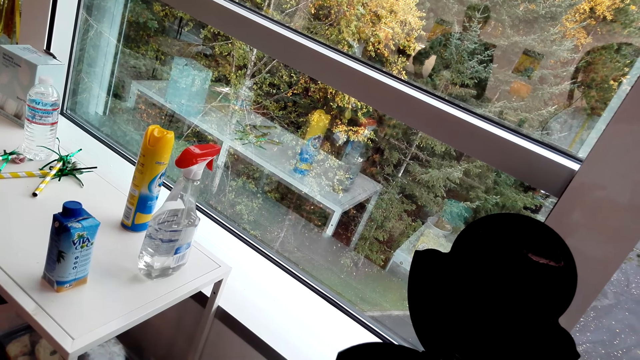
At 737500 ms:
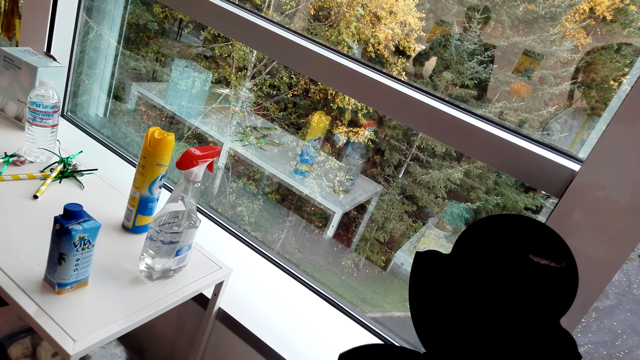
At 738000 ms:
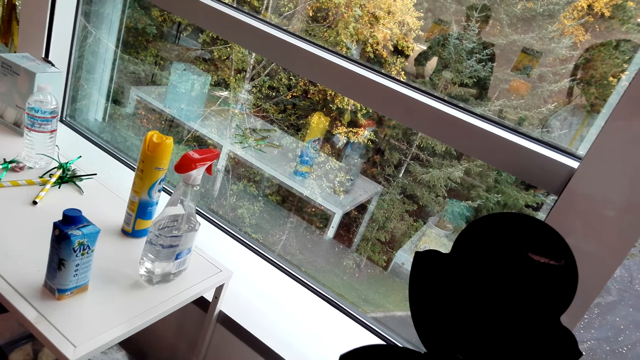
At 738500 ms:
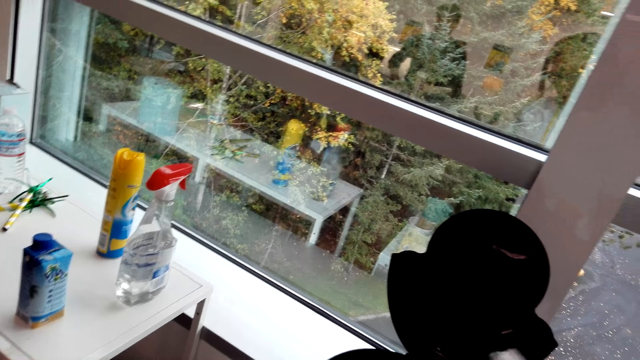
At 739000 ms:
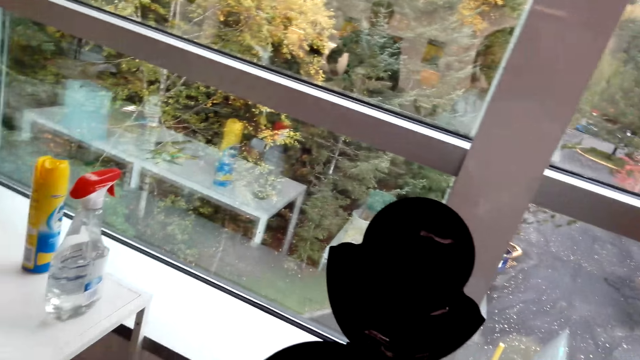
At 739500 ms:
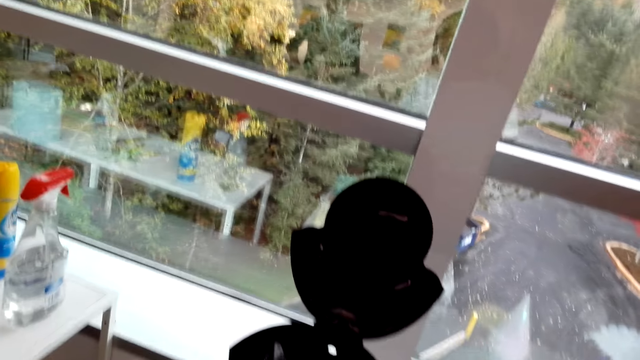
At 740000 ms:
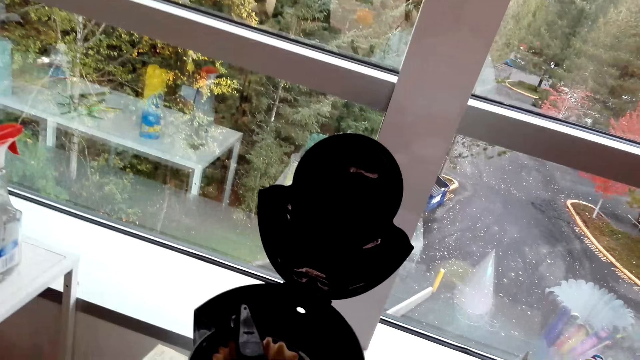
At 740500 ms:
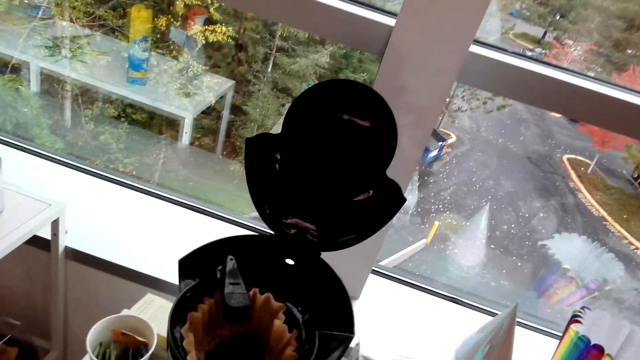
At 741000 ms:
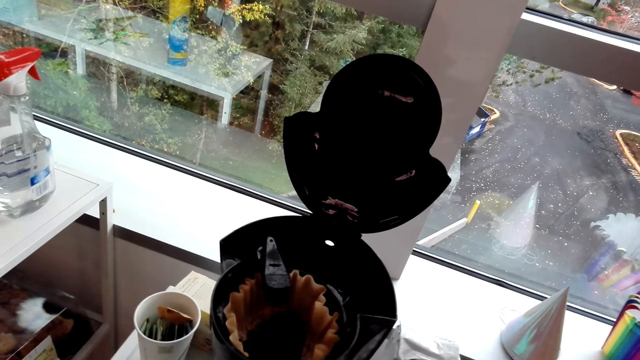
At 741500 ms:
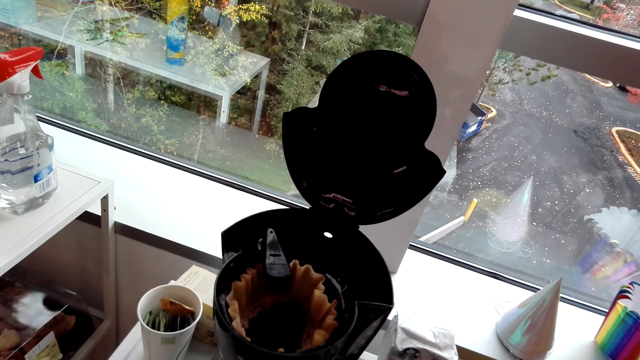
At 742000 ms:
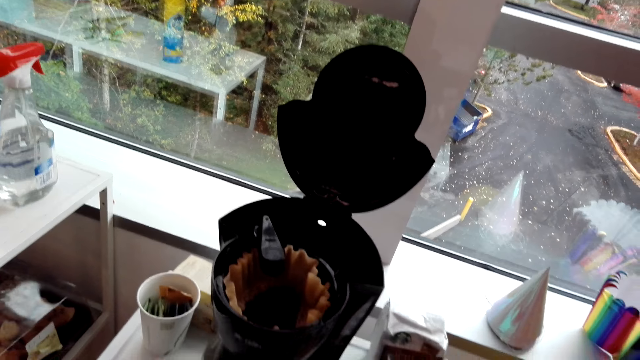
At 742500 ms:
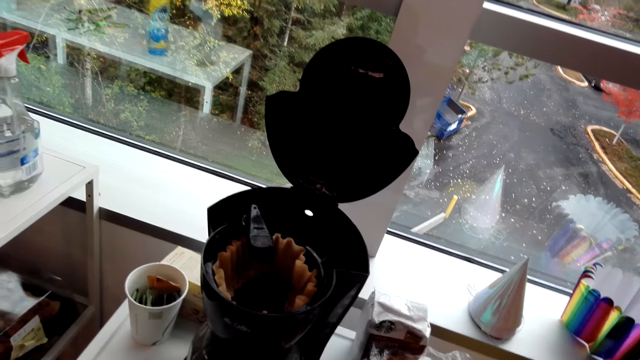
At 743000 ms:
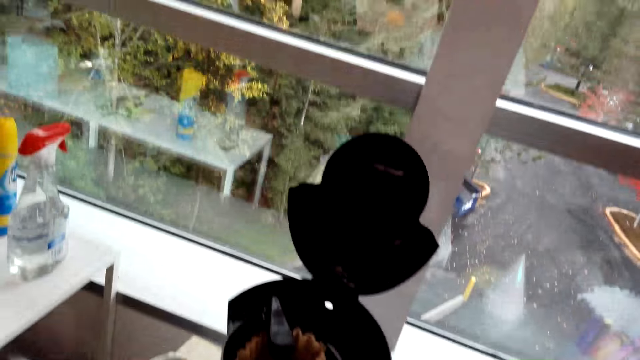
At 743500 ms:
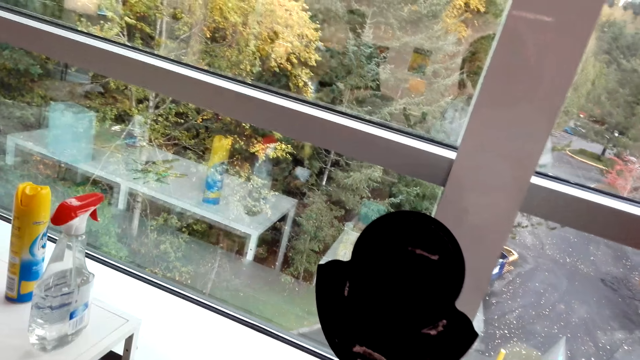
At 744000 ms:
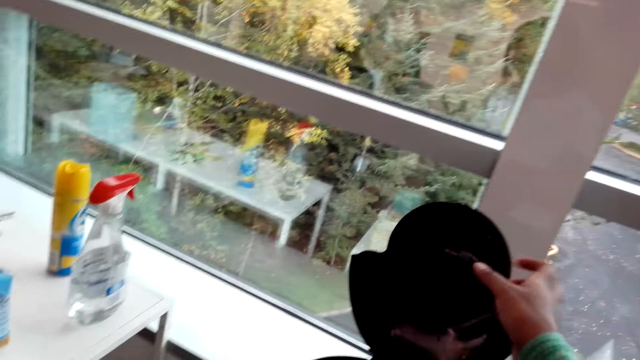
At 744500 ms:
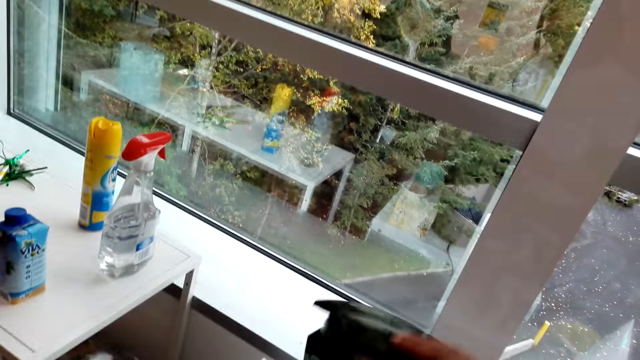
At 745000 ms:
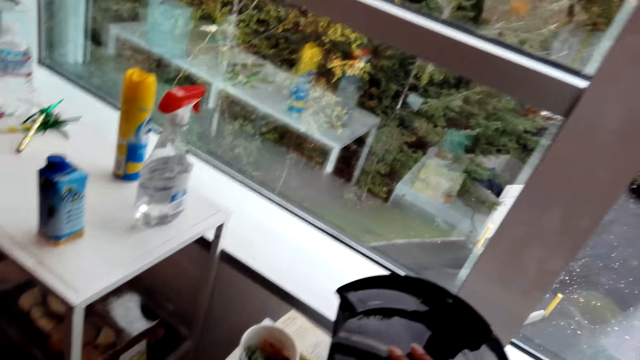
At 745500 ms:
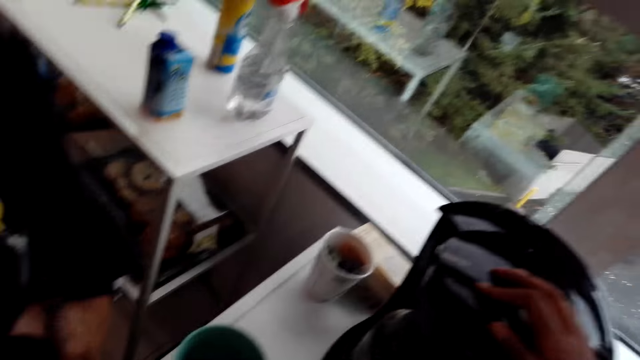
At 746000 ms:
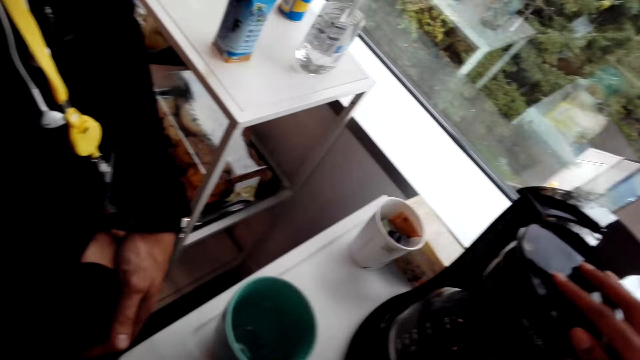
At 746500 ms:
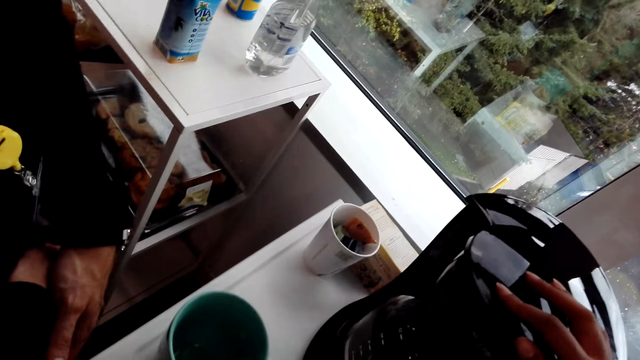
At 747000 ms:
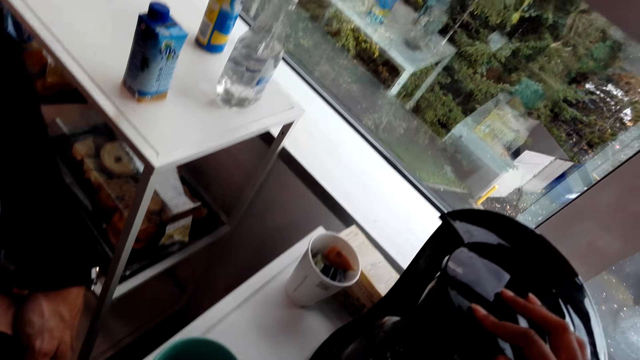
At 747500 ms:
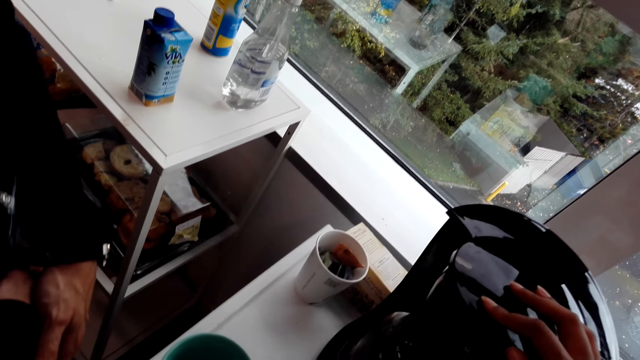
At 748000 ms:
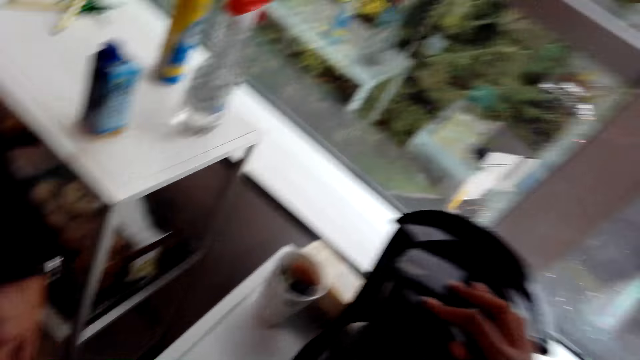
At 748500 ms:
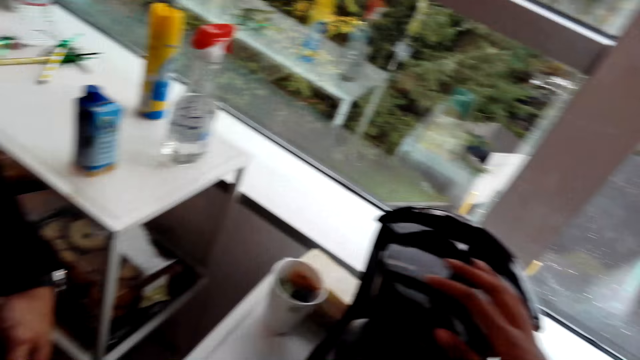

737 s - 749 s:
The camera wearer moves something from the kettle. They look around. They close the electric kettle.

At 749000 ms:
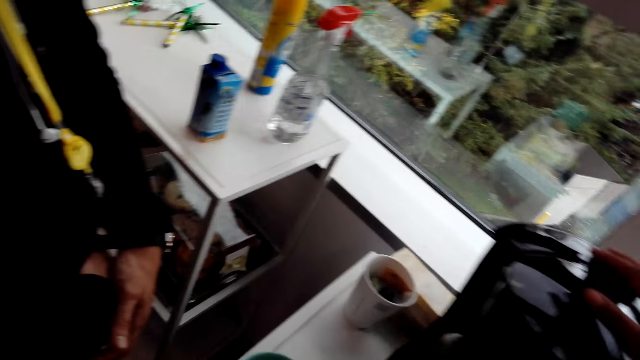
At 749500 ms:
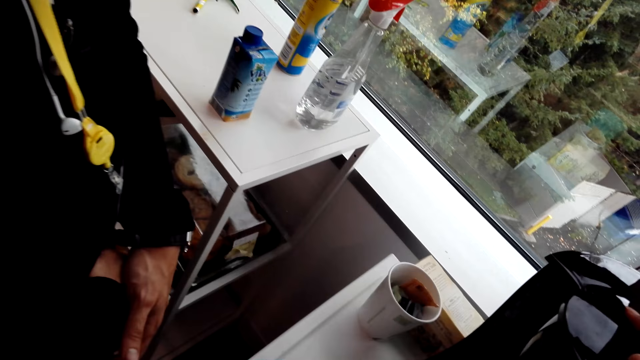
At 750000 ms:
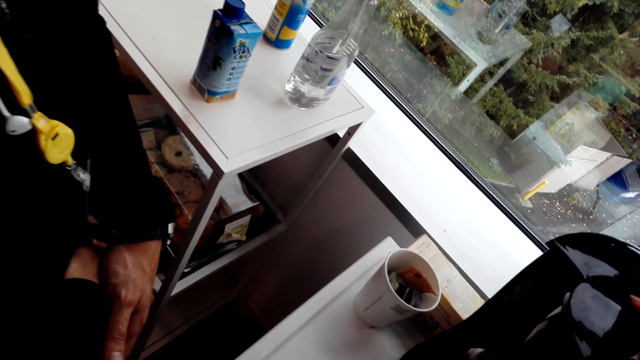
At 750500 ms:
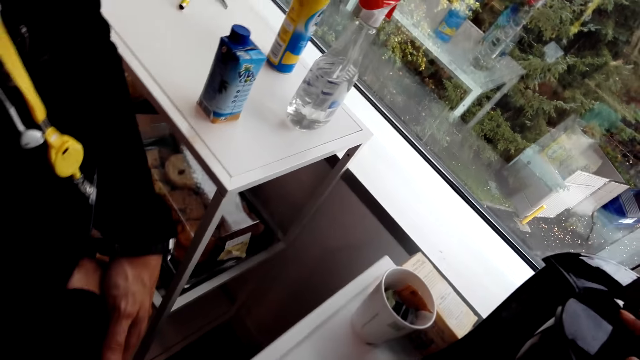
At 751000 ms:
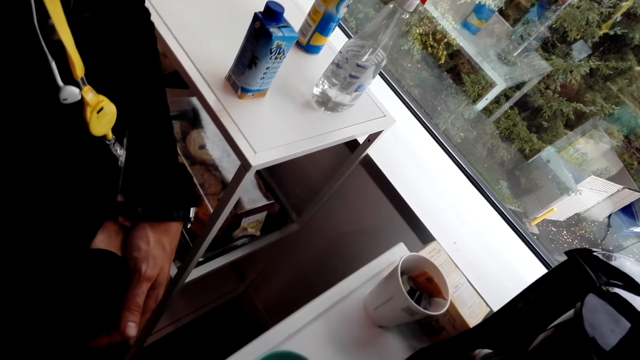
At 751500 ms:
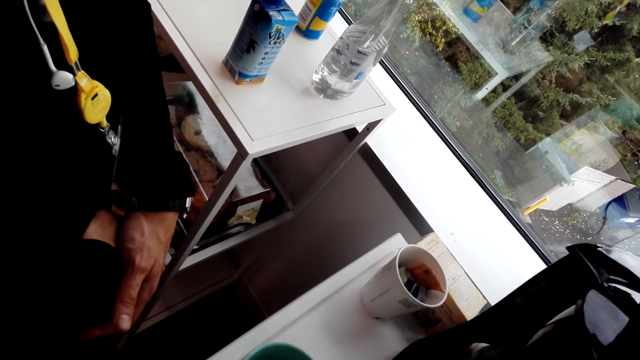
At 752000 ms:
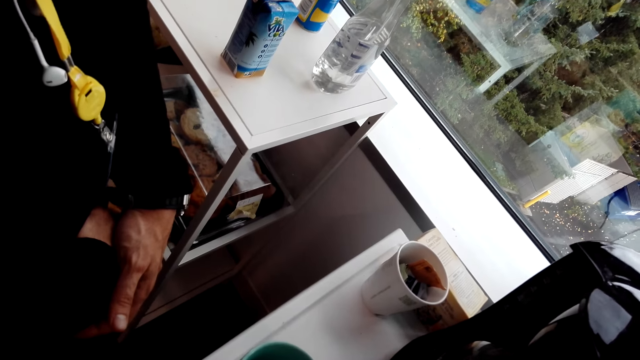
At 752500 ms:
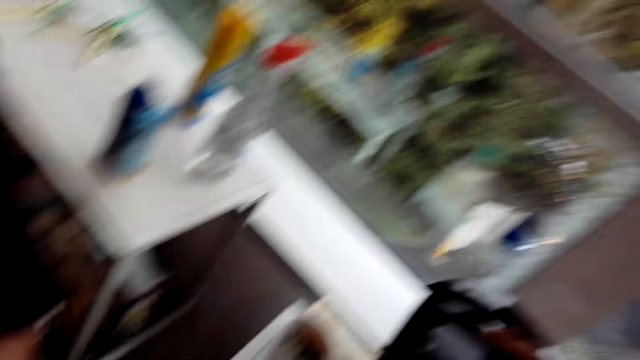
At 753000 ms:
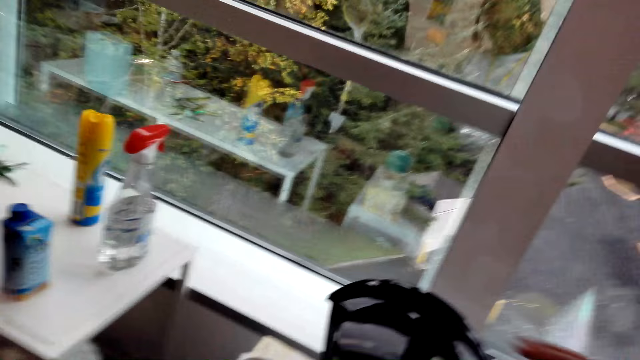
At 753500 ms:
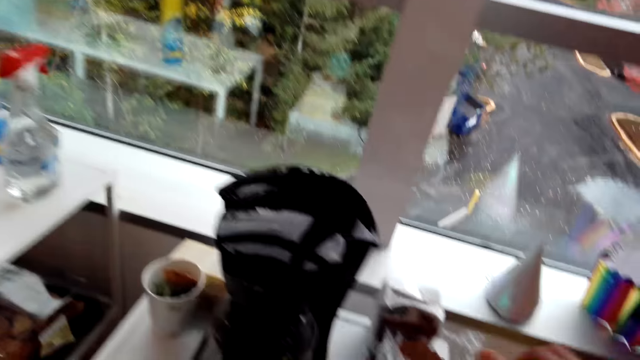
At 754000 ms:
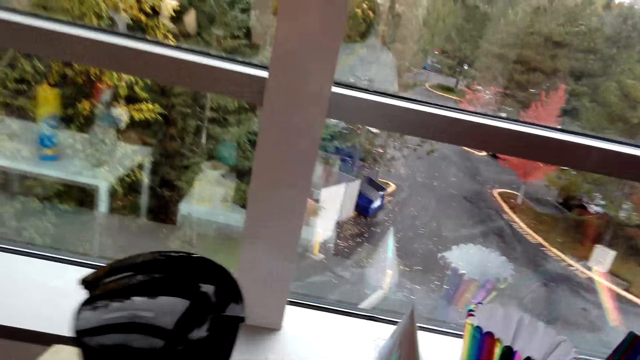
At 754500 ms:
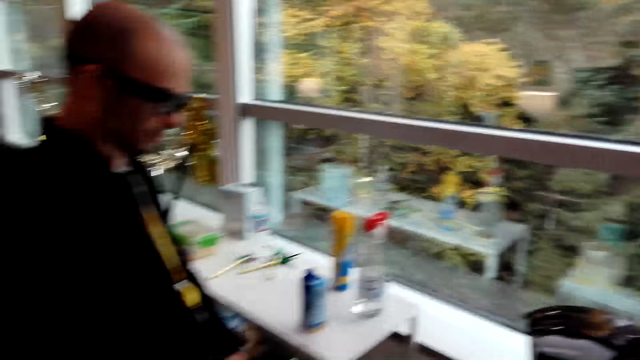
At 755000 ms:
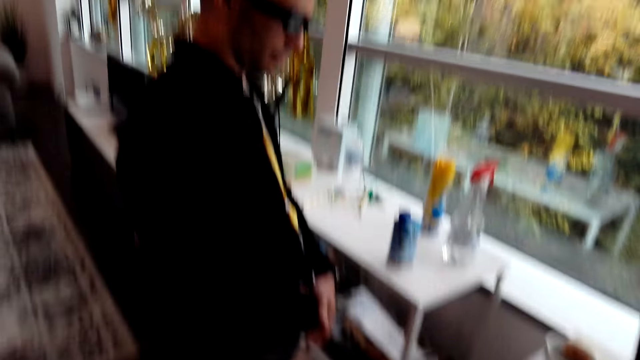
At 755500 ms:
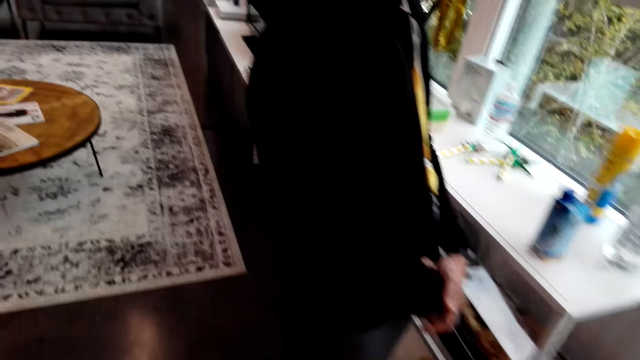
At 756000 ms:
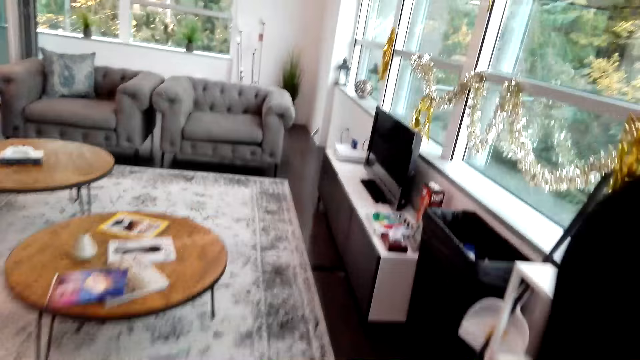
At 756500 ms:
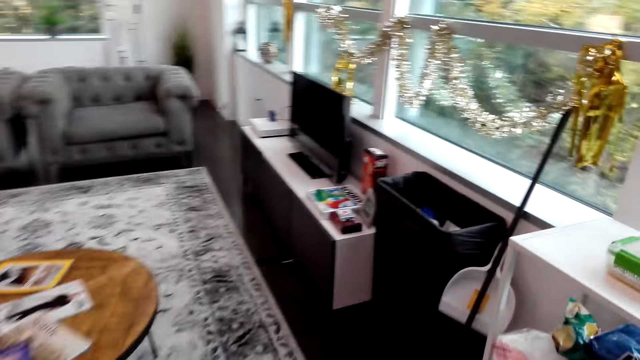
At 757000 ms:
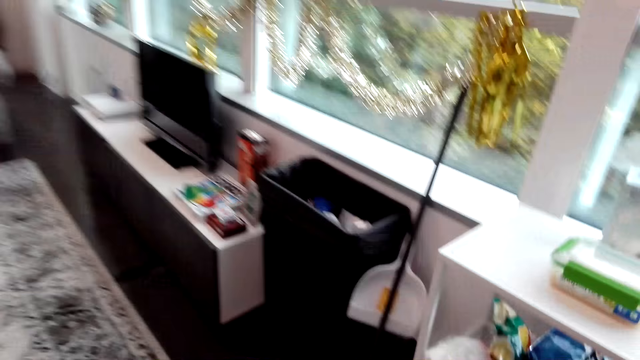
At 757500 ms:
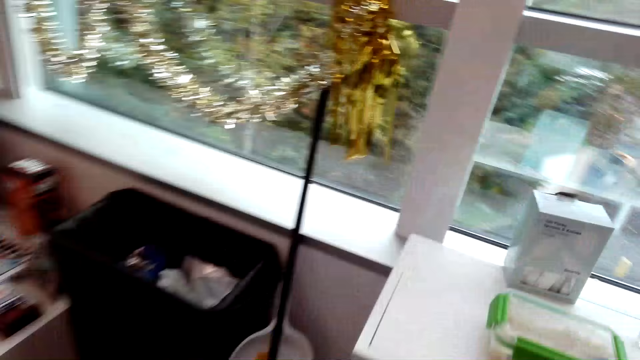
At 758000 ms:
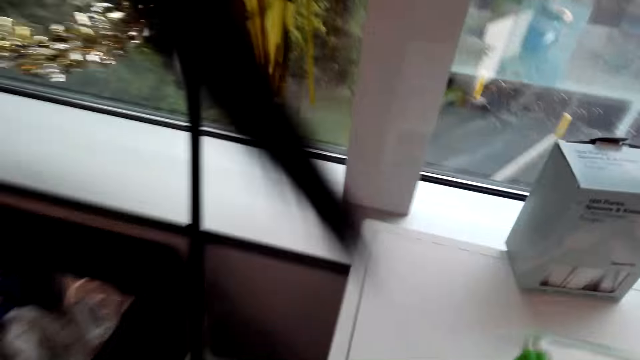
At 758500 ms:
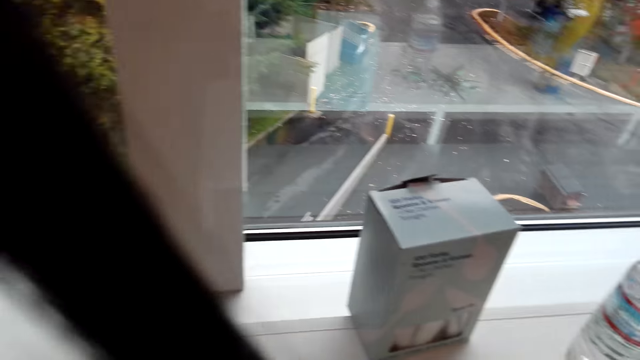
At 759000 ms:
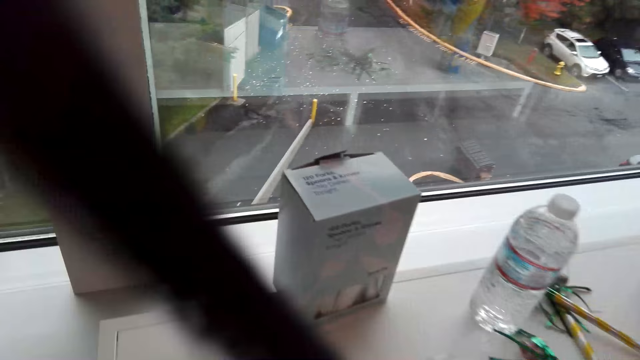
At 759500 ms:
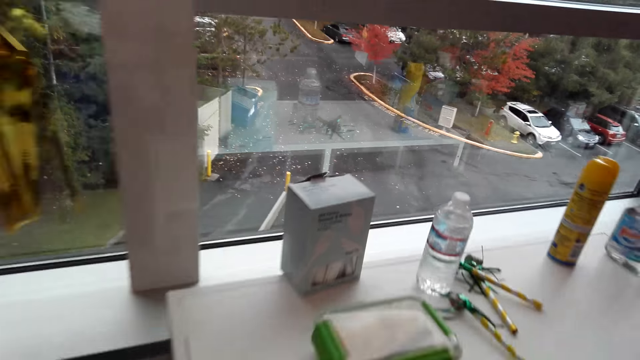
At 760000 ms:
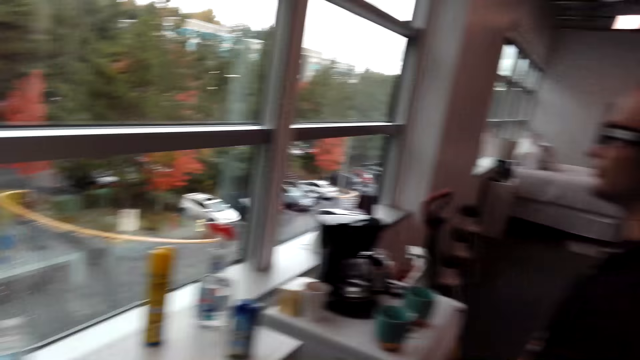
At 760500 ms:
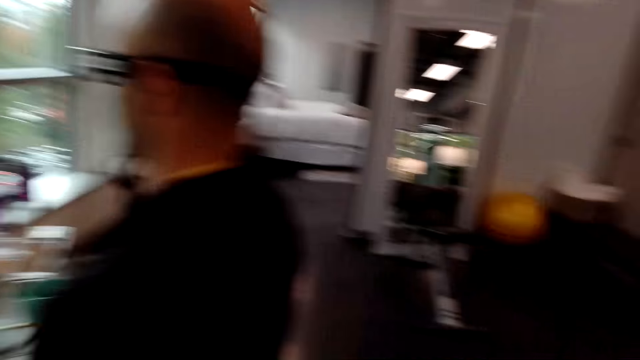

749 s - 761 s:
The camera wearer touches the electric kettle top. They look around. They remove the hand from the electric kettle. They walk around.
